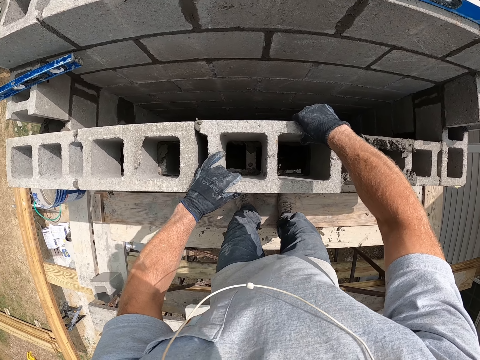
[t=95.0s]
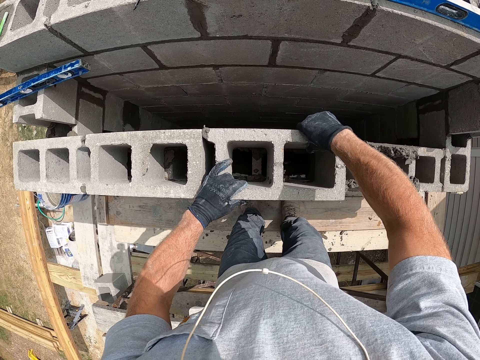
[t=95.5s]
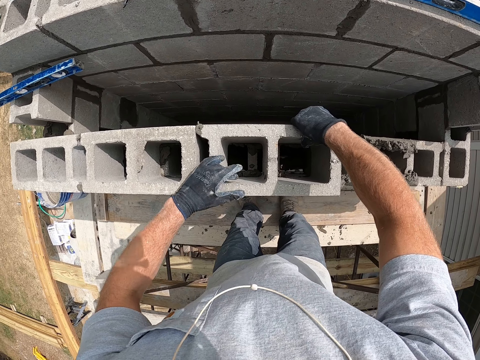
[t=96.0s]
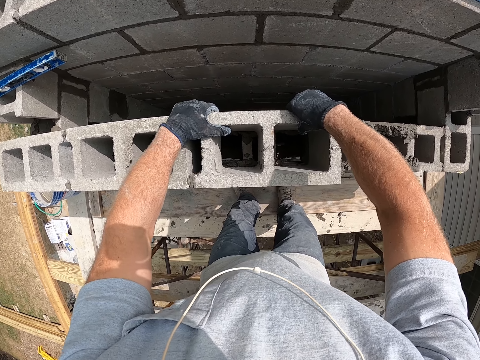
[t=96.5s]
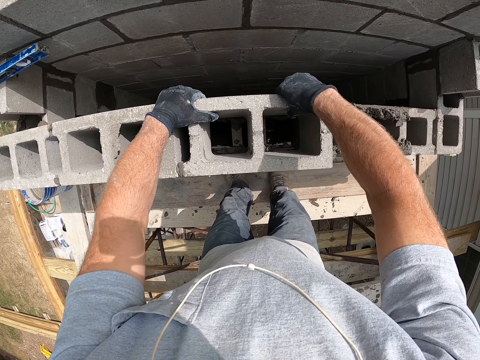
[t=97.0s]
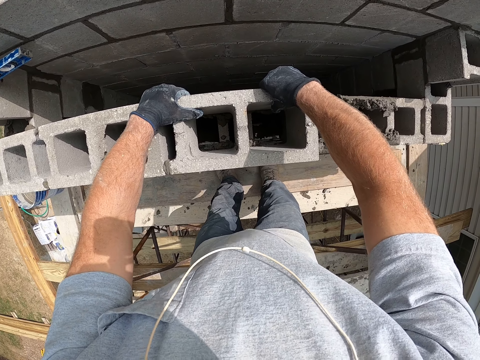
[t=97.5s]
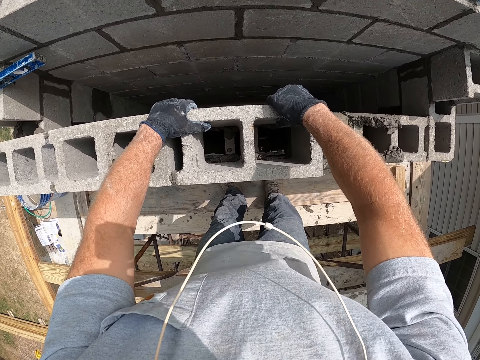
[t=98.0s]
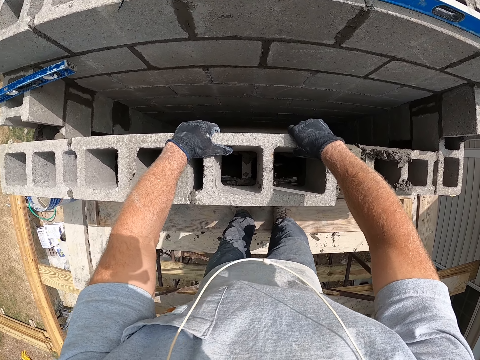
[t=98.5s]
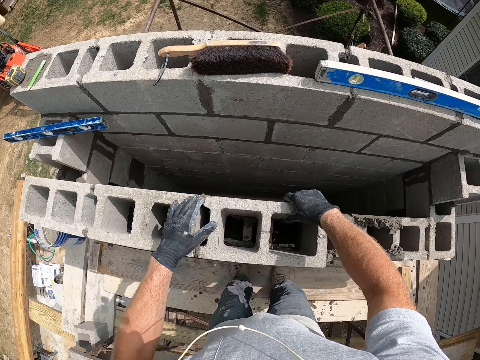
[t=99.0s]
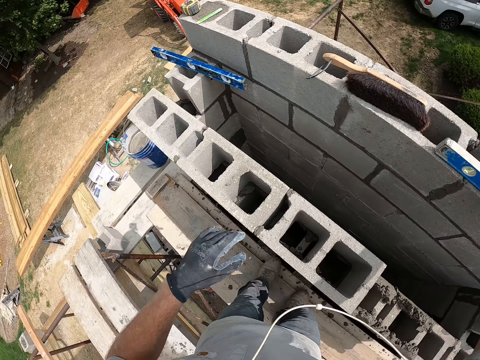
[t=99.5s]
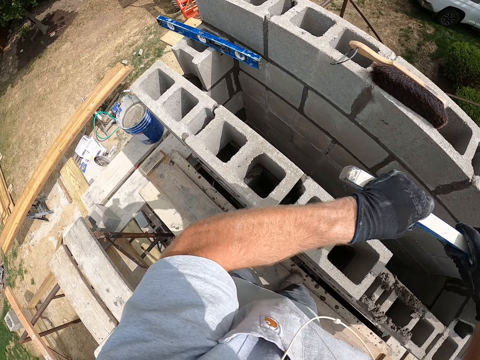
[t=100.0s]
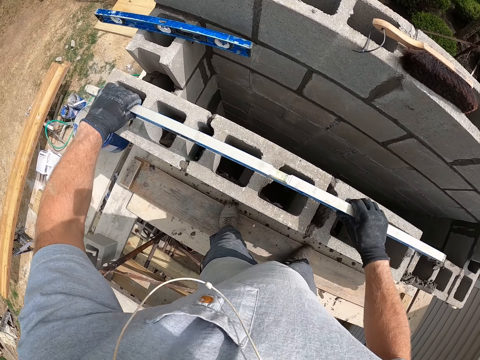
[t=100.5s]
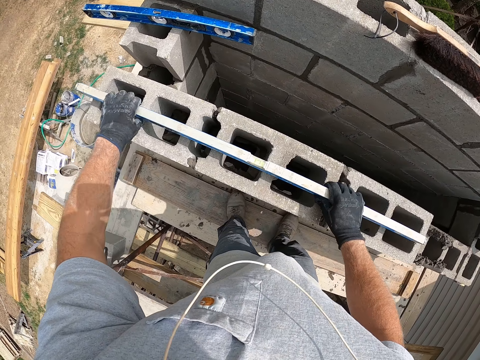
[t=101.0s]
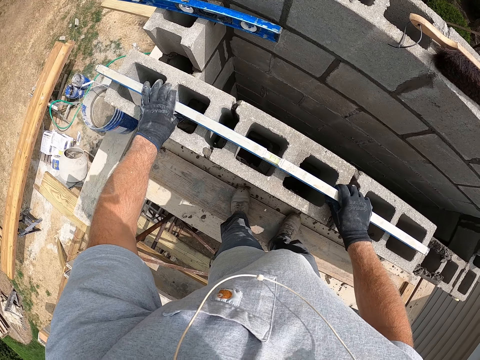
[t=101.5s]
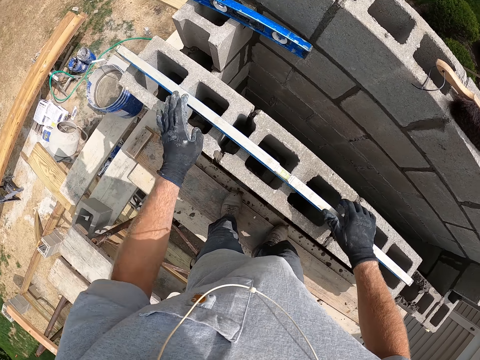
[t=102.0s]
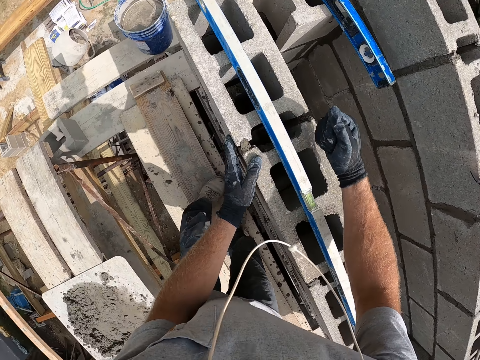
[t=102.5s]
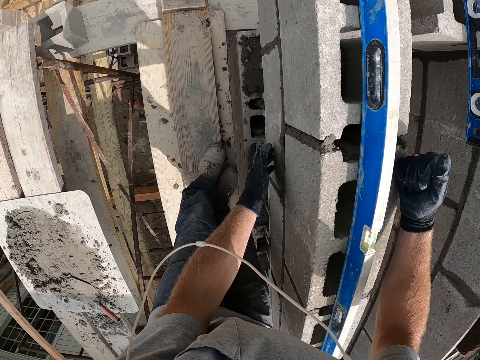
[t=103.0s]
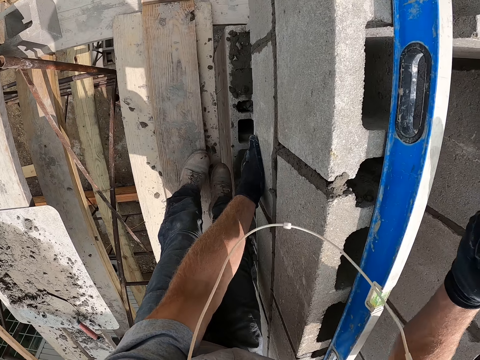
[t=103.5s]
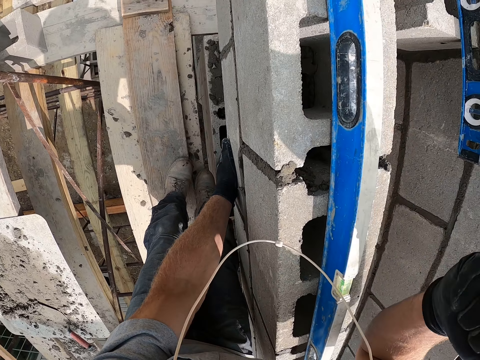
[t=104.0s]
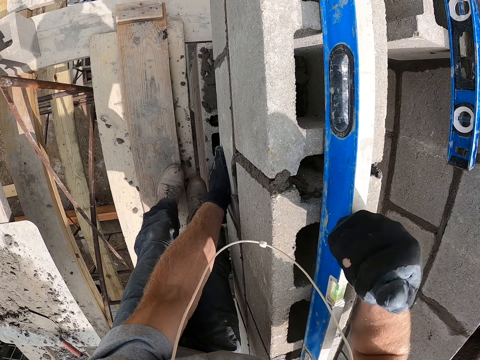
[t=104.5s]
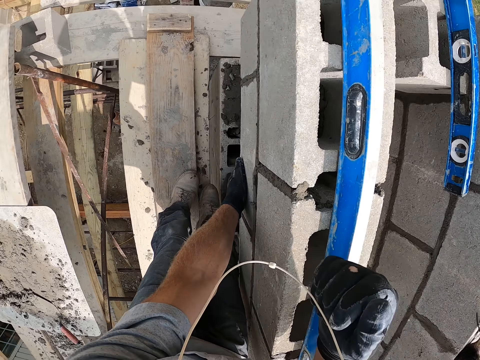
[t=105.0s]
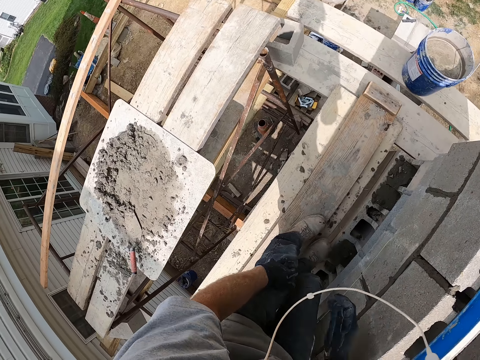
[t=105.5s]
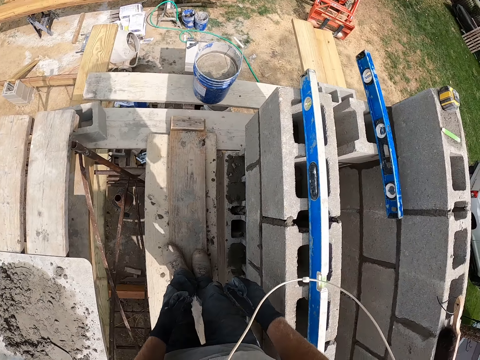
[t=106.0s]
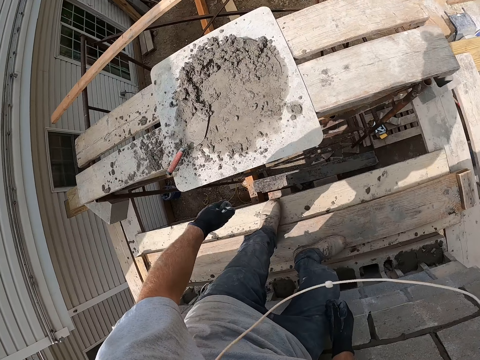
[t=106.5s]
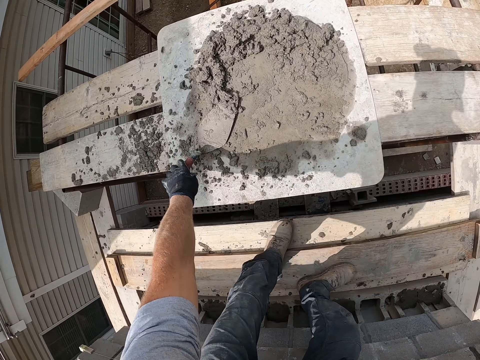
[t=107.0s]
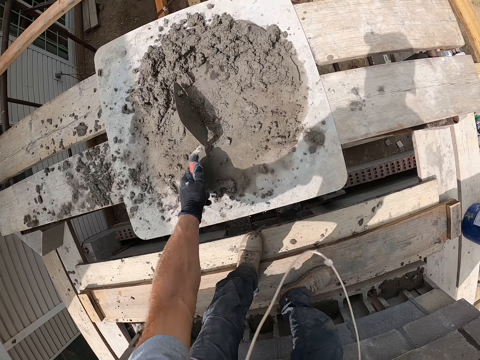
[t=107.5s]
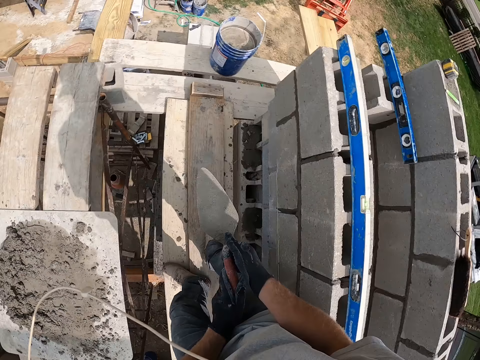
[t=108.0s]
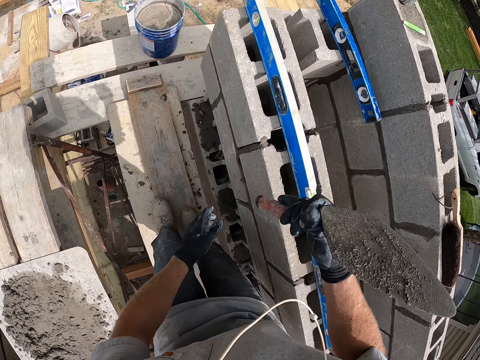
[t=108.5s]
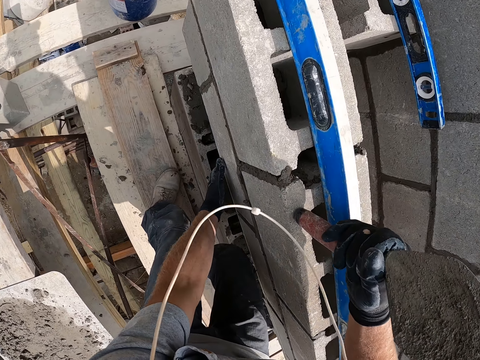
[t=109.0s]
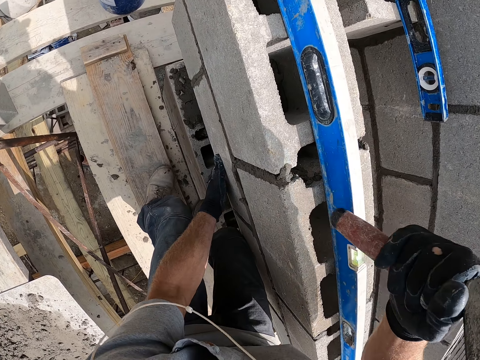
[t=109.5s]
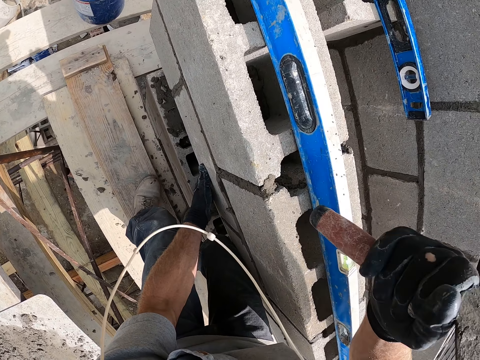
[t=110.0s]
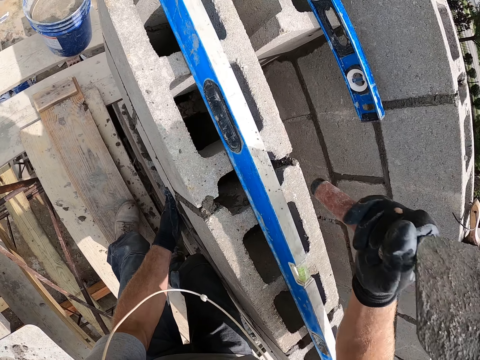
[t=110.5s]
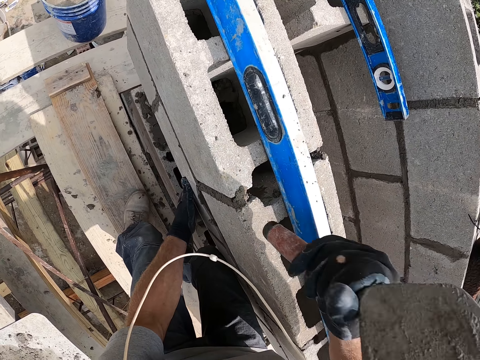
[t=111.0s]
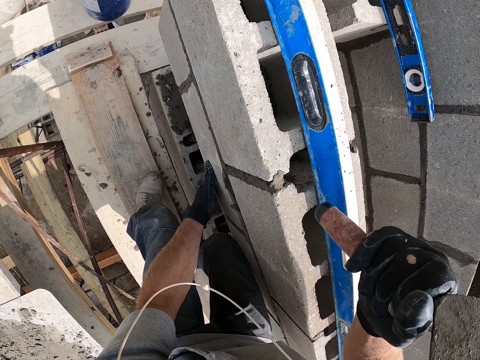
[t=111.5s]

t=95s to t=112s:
The camera wearer sticks the cement brick block on another. He holds the concrete block with his hands. He picks up a piece of wood. He picks up the spirit level with his right hand. He places the wood on the cement brick blocks. He places the spirit level on the concrete block. He hits the concrete block with his right hand. He holds the cement brick block. He knocks the wood with the hand. He looks around the construction site. He picks up the trowel or construction cement spatula from the wooden surface. He removes extra cement on the construction cement spatula. He exchanges the spatula on his hands. He hits the concrete block with the trowel. He holds the cement brick block.

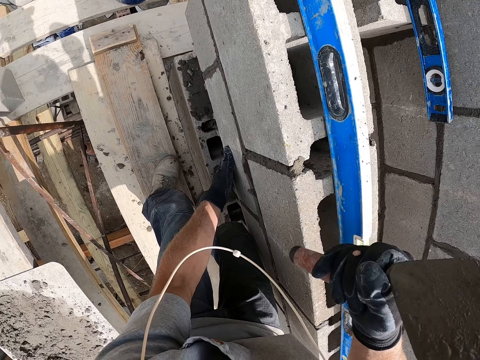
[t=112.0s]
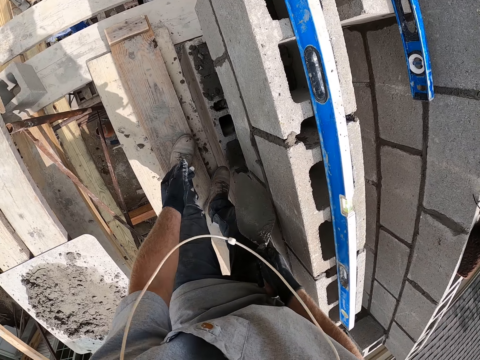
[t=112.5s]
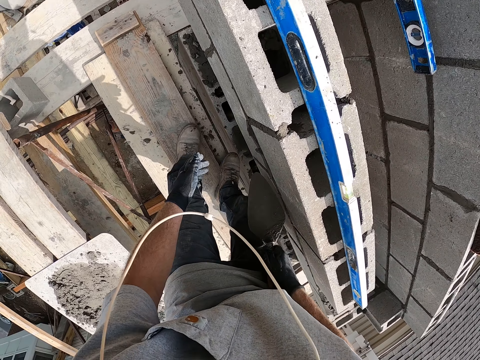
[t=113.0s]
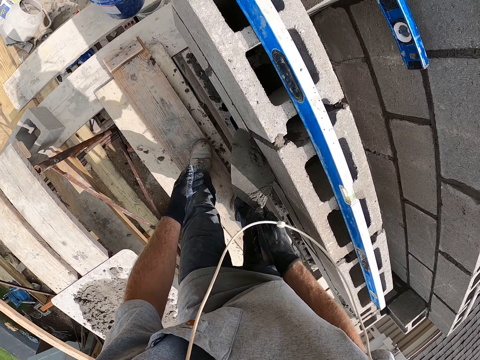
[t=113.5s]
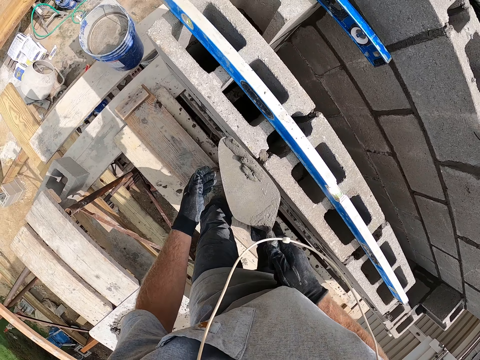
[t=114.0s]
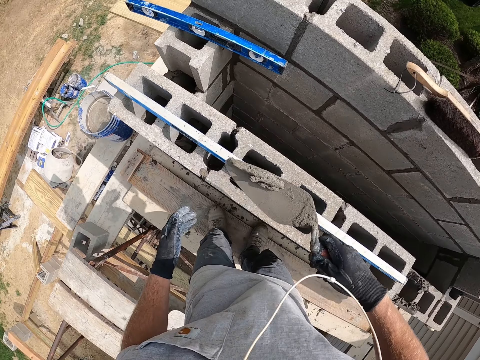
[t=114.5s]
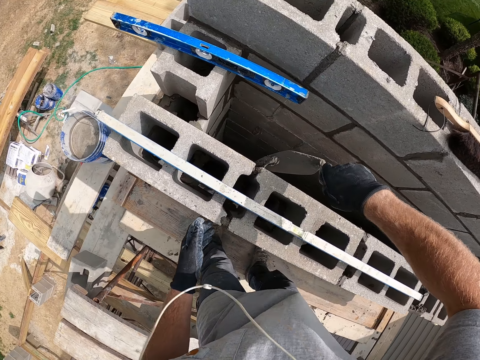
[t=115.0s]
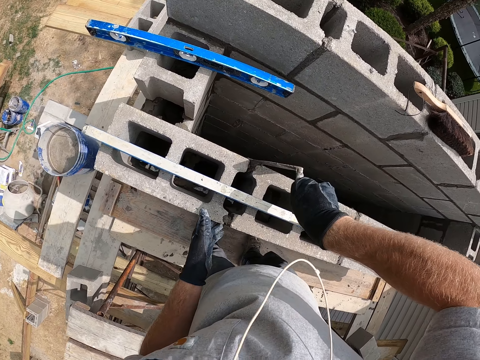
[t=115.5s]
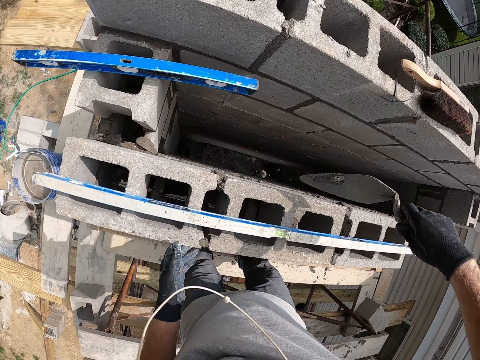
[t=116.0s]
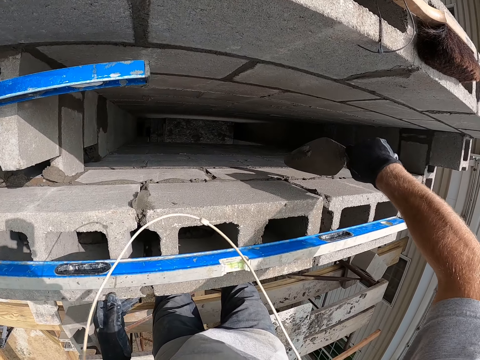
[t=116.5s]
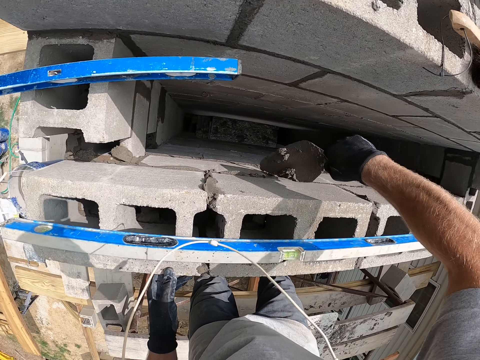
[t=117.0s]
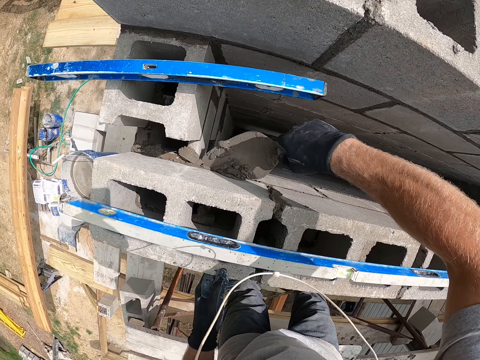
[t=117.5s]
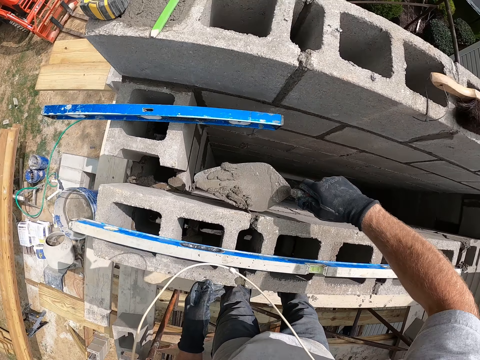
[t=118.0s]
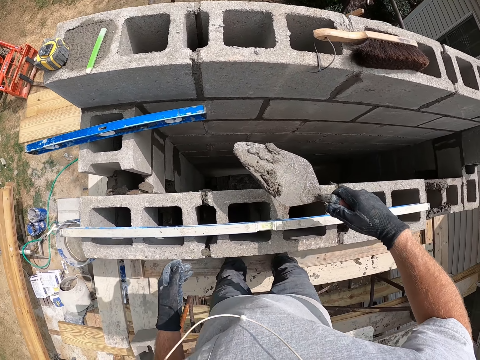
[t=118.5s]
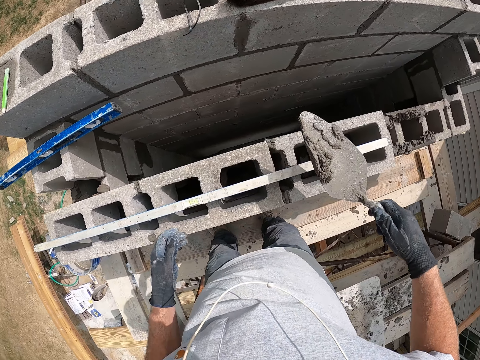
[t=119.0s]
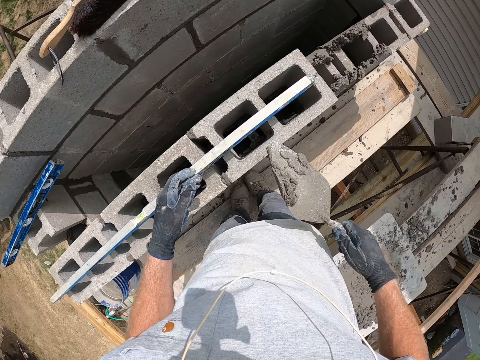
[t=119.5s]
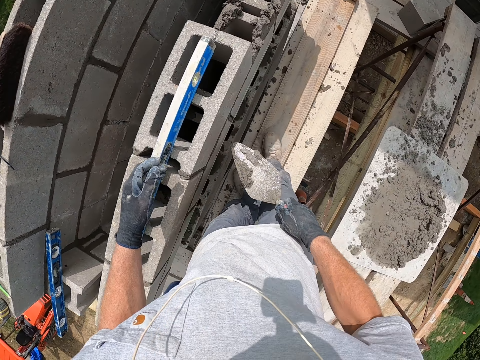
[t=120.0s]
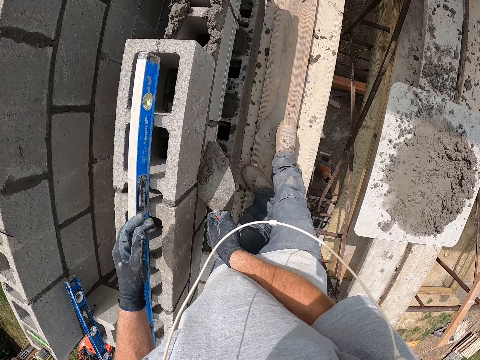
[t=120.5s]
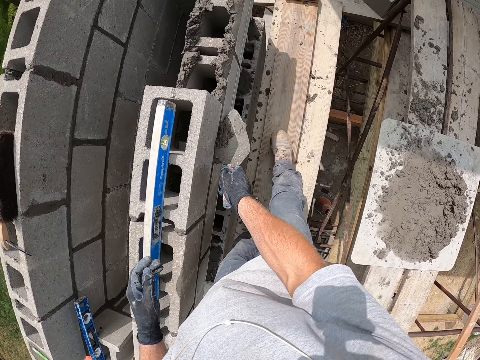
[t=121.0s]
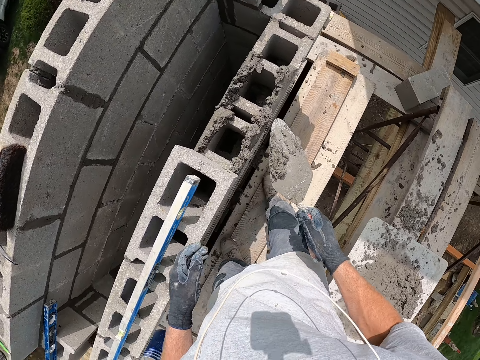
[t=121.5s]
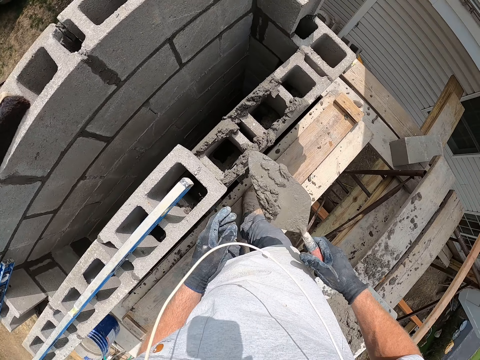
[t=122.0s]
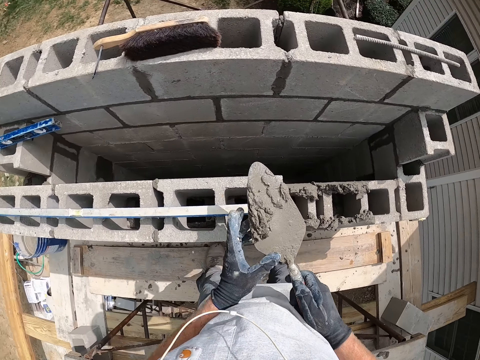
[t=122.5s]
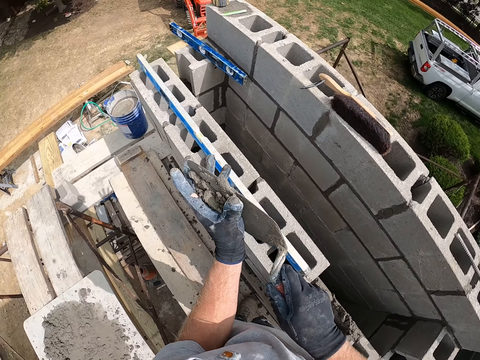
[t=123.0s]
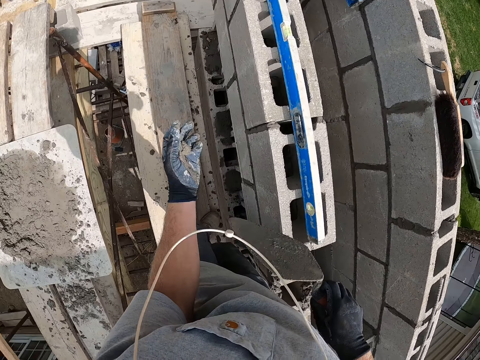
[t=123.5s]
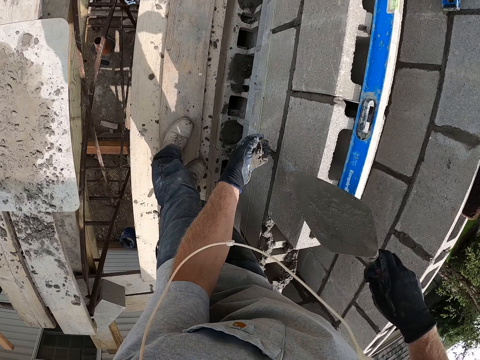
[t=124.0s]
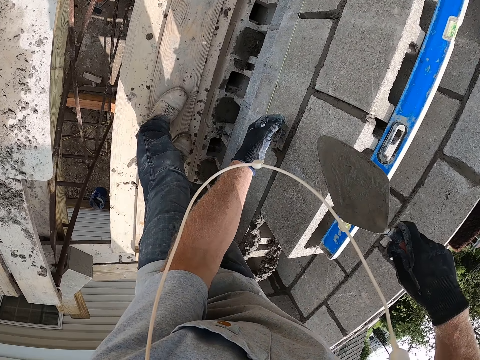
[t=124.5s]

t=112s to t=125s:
The camera wearer scrapes cement from the wall with the trowel. He pastes cement on the wall with the trowel. He scrapes cement from the wall with the trowel. He looks at the spatula. He packs cement from the wall with his left hand on the spatula.
